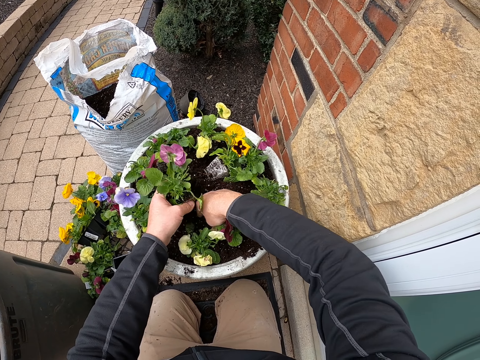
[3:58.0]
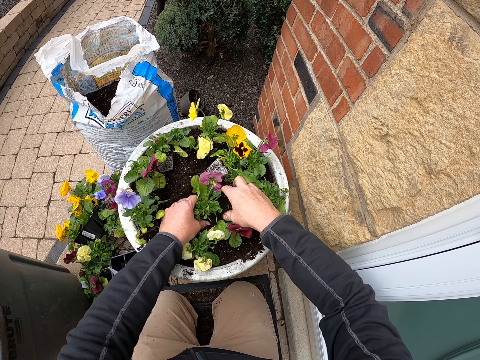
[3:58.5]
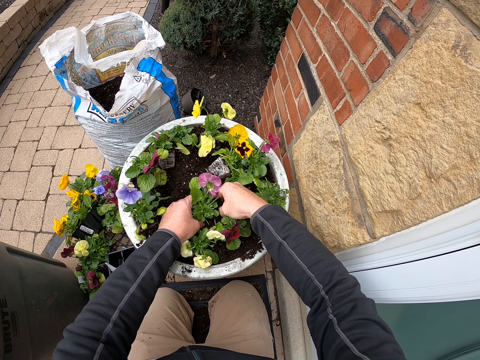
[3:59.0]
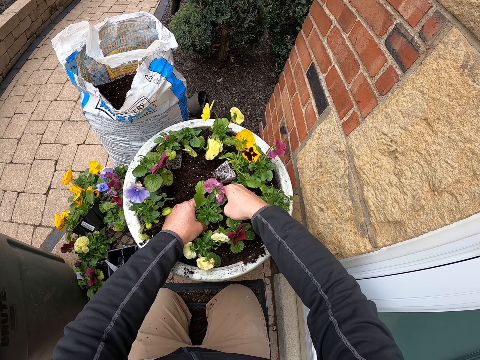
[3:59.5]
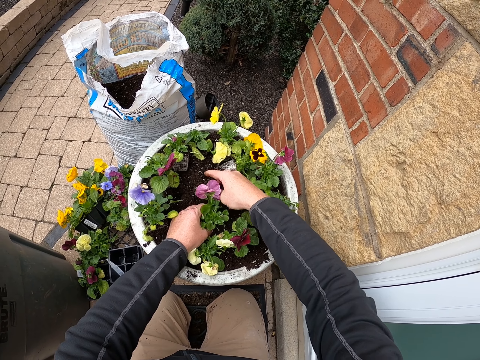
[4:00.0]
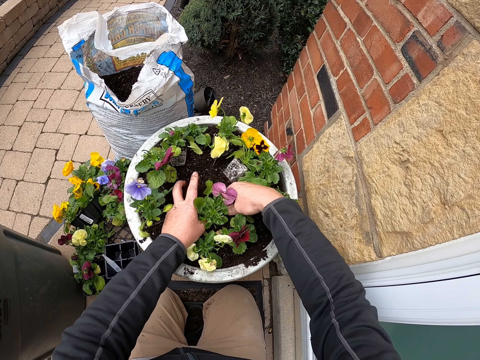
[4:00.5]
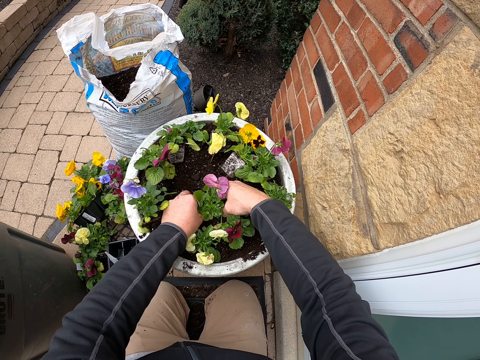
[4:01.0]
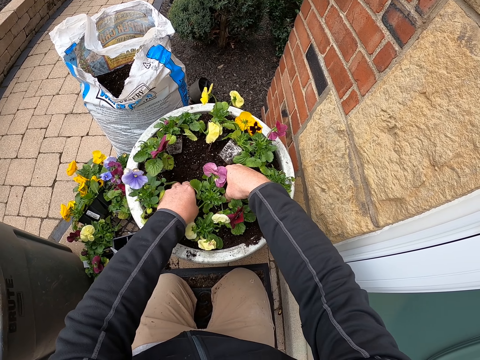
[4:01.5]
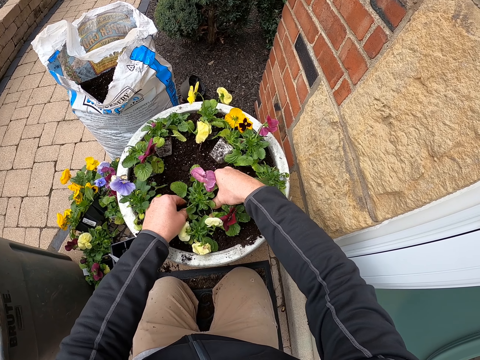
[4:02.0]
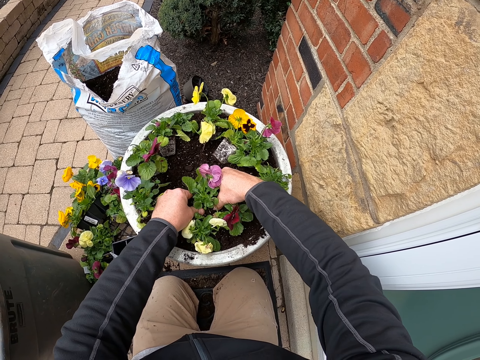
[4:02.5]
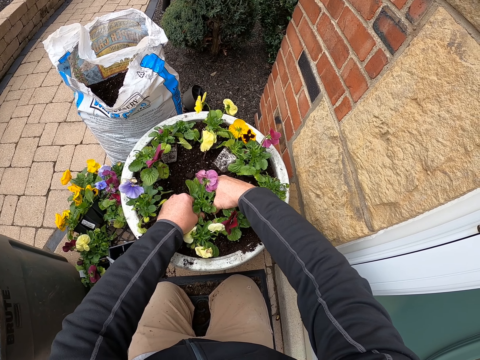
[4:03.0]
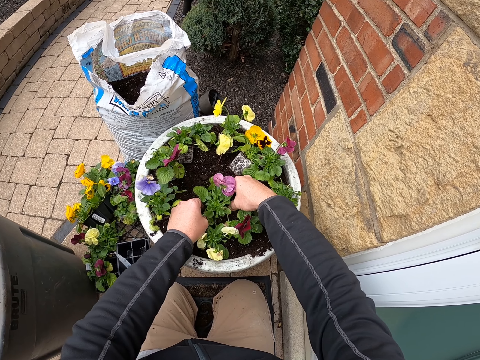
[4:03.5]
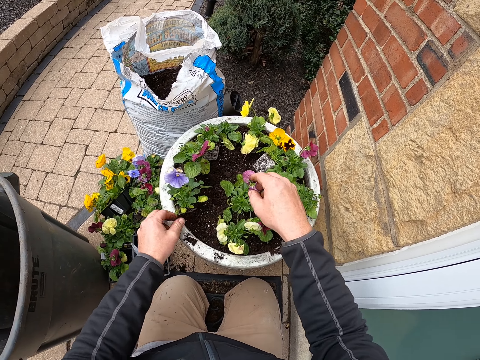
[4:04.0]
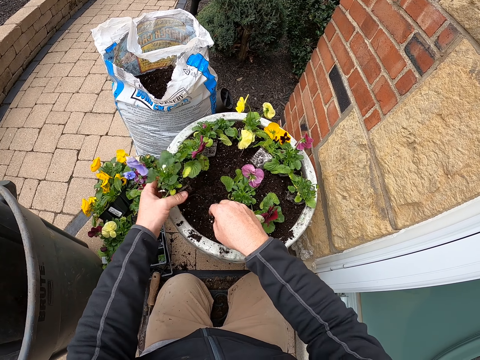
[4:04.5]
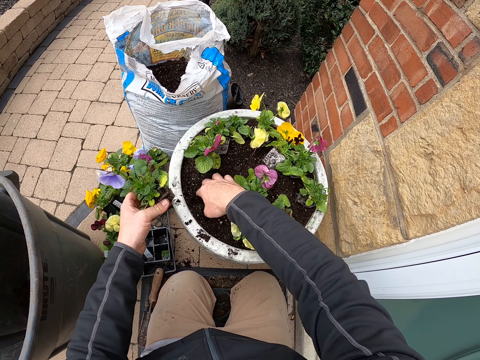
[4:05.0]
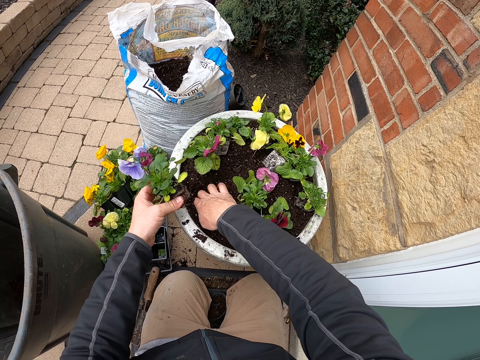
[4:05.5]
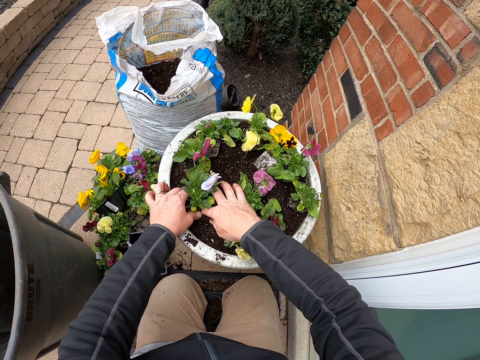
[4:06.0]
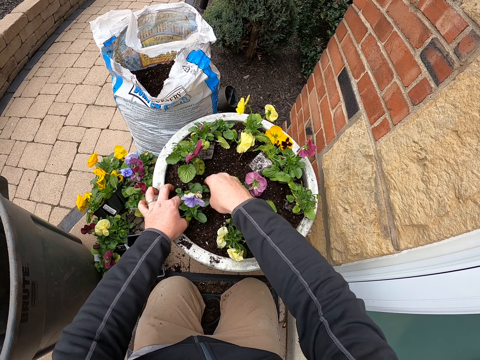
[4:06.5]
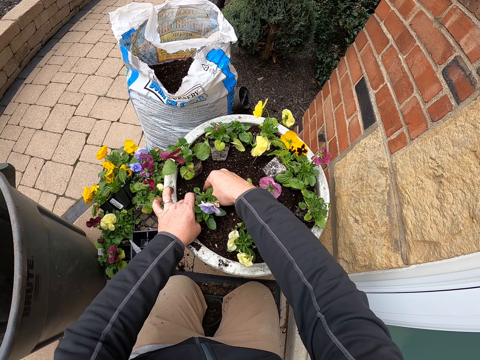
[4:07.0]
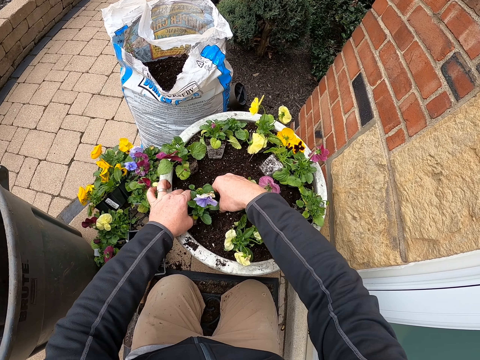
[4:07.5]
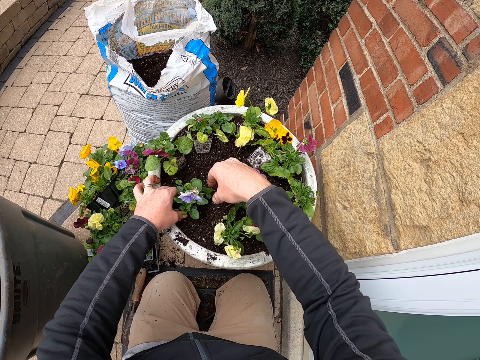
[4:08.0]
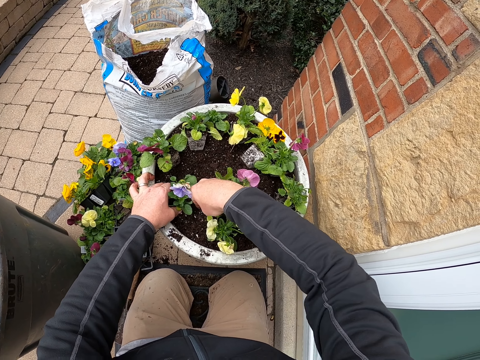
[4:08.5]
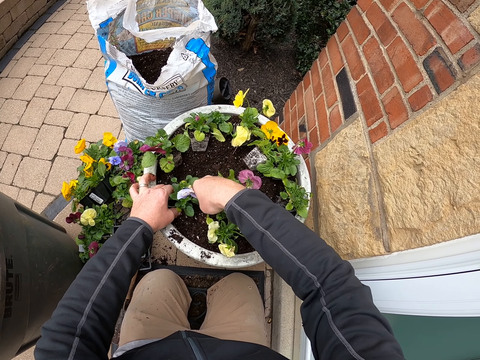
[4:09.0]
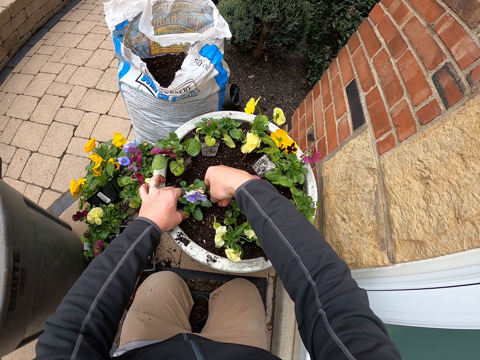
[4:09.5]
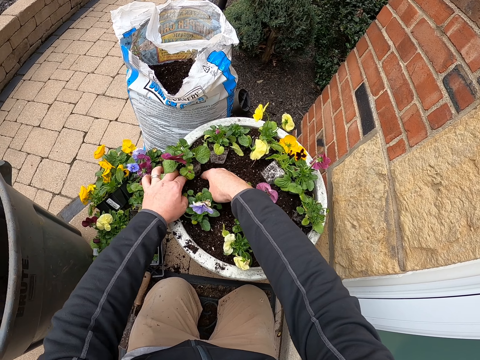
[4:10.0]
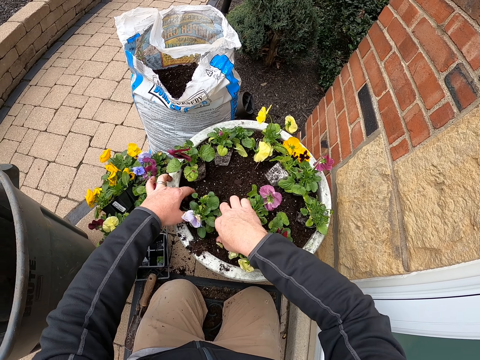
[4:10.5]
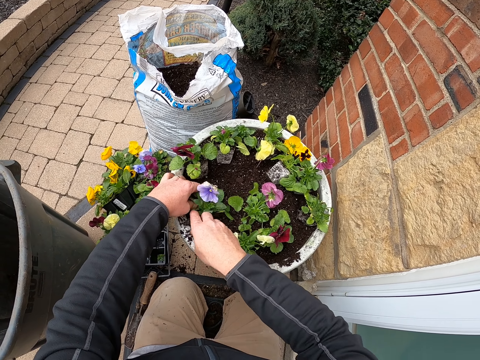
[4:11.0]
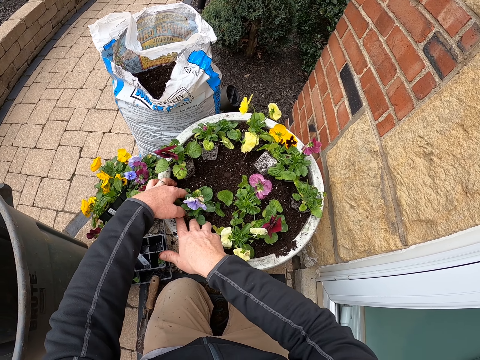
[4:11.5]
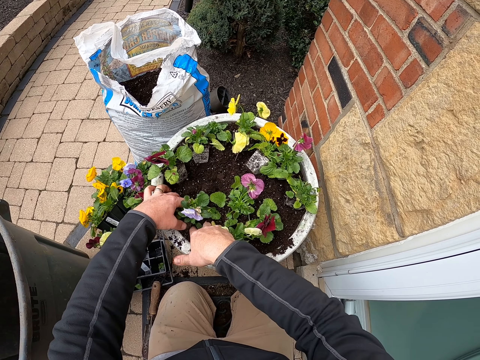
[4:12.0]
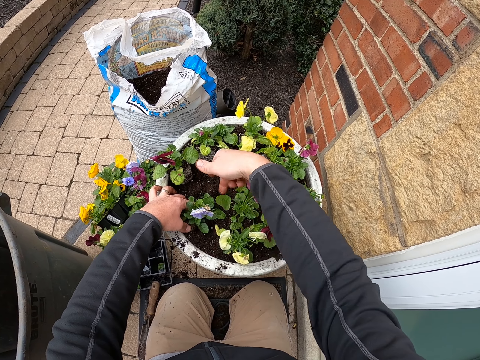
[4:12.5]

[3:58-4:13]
The camera wearer fixes the plant into the soil. They take another plant. They touch the soil. They put the plant in the soil.

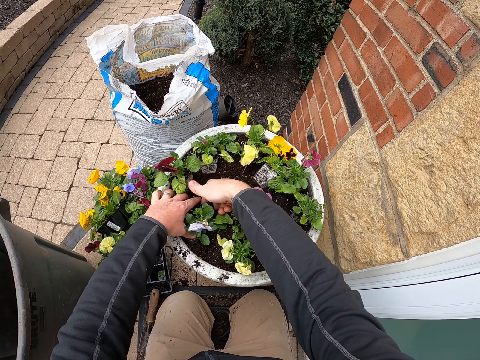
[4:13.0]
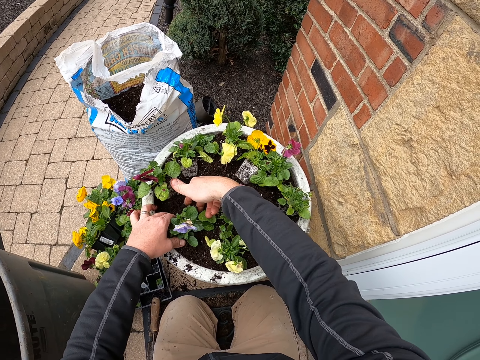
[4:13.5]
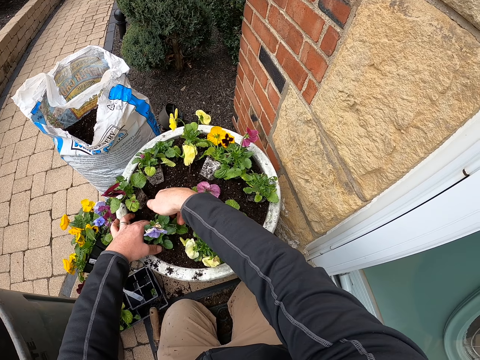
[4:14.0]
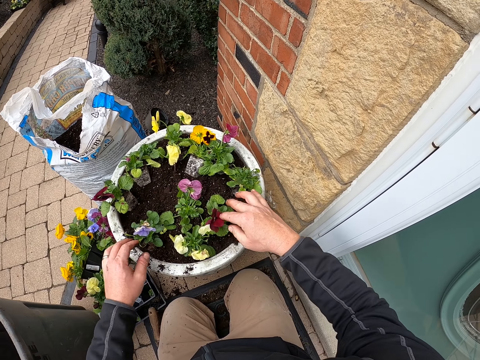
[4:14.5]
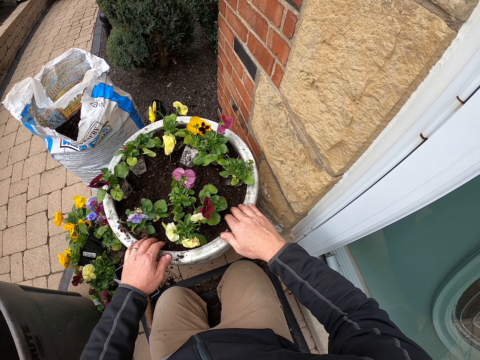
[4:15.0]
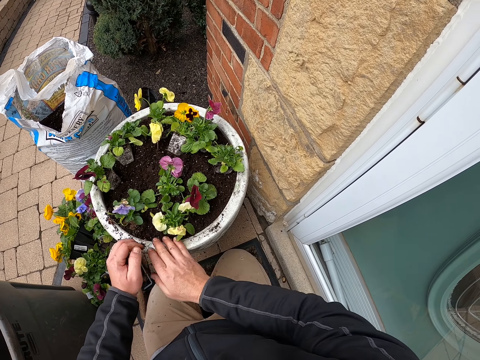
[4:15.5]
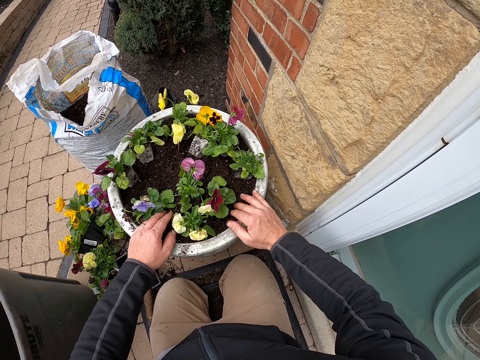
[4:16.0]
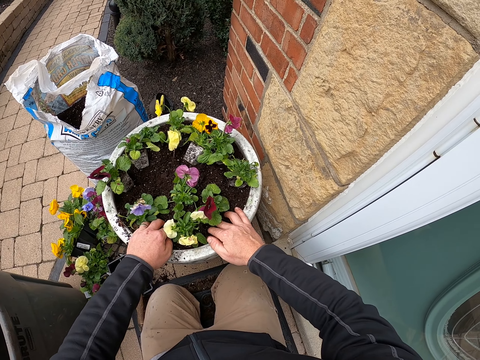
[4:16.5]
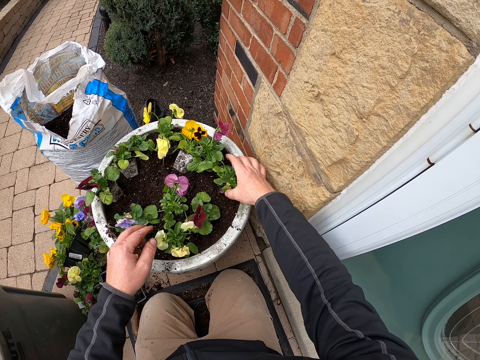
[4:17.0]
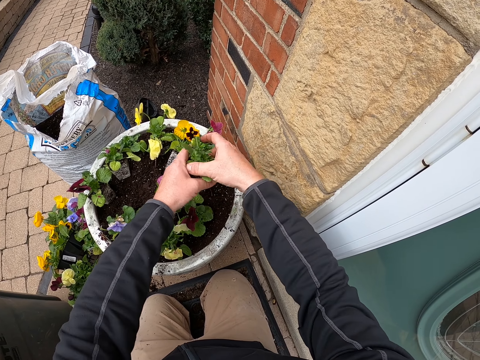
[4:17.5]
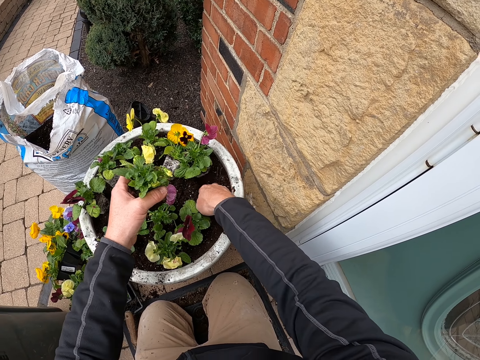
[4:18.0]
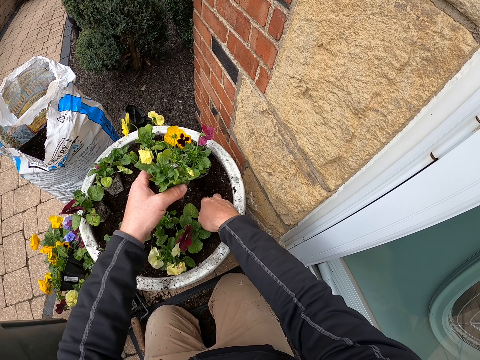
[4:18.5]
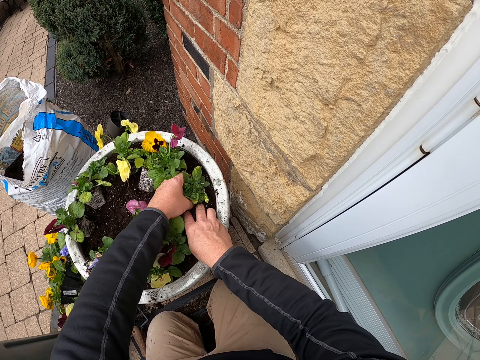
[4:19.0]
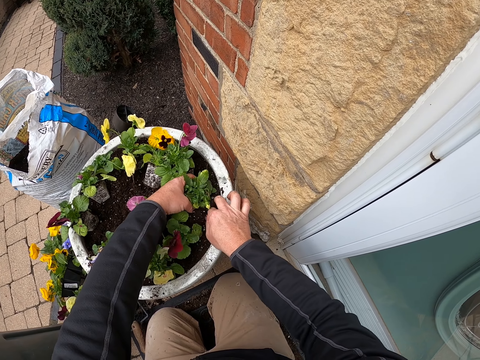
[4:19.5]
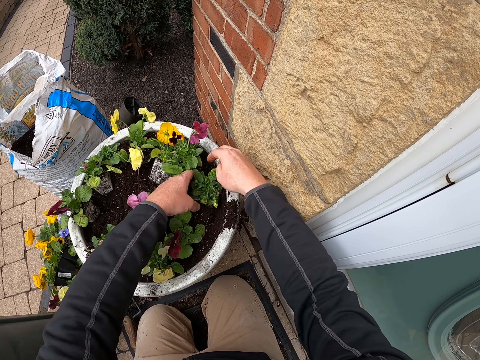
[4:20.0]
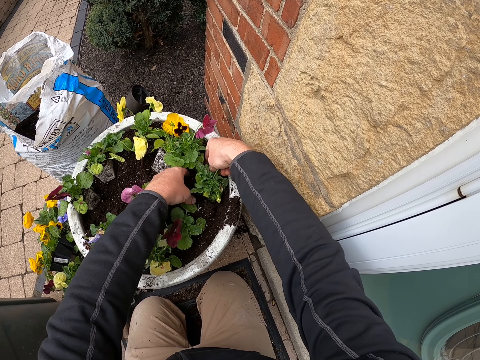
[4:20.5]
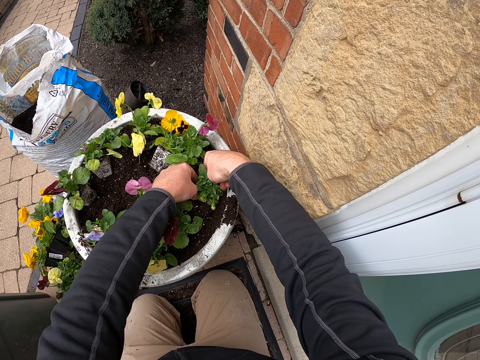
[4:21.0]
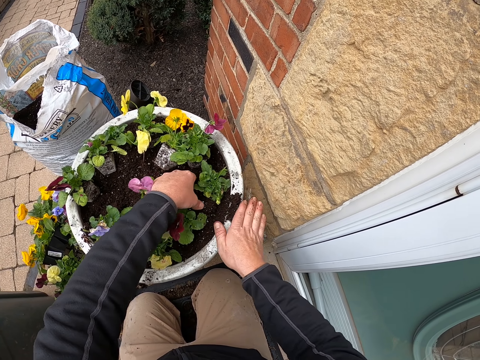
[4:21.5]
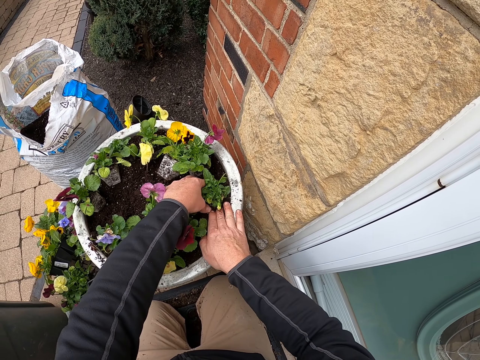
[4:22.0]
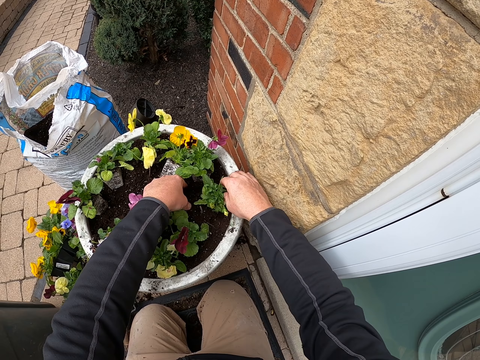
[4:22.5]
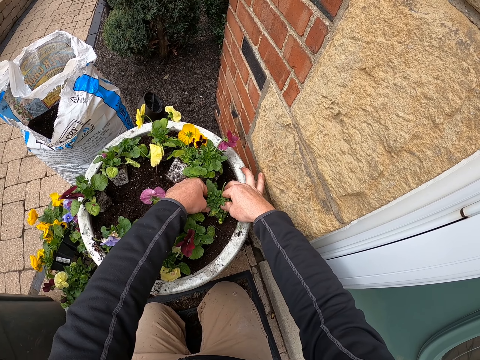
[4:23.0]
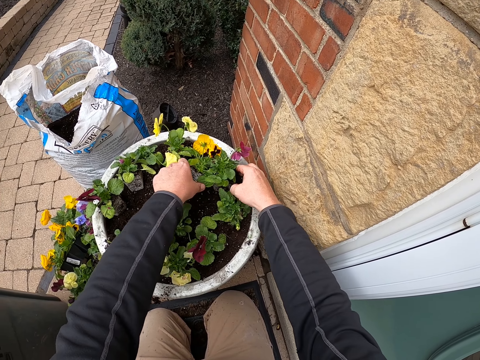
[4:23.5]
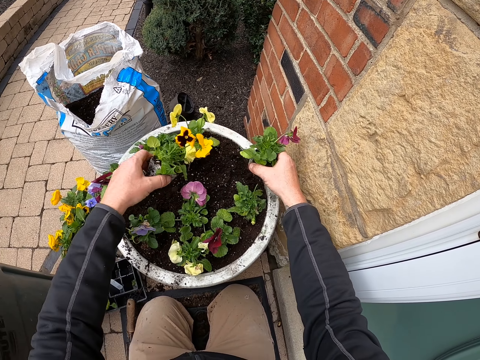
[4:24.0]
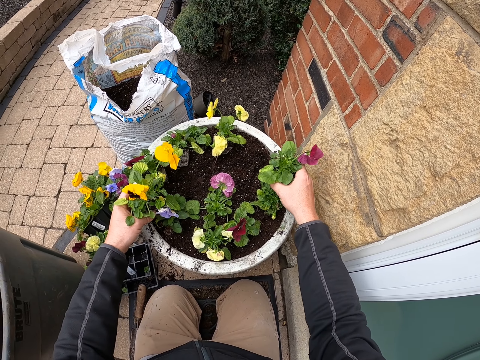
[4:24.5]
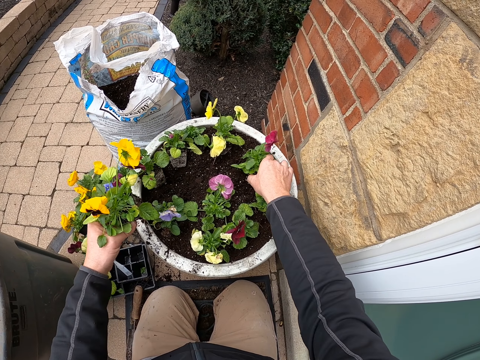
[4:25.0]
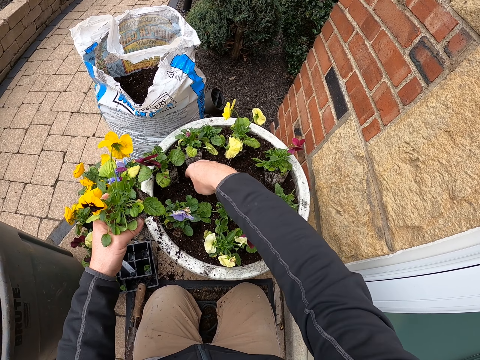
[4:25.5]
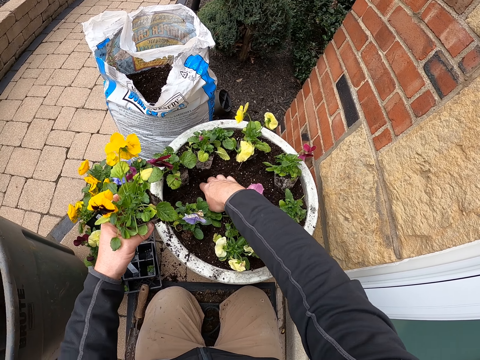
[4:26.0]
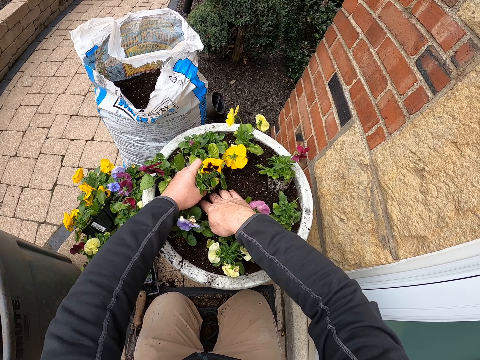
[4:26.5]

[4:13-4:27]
The camera wearer holds the plants. They lift a plant. They touch the soil. They put the plant in the soil. They hold the plants. They touch the soil.
